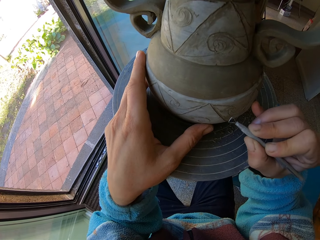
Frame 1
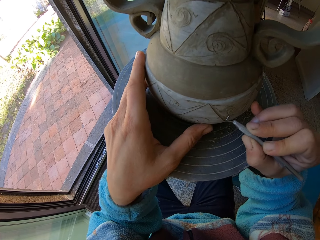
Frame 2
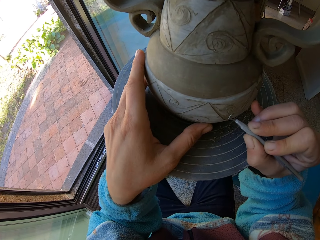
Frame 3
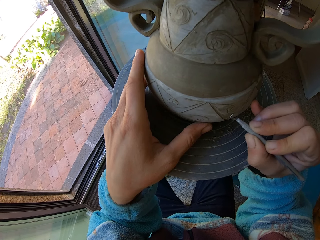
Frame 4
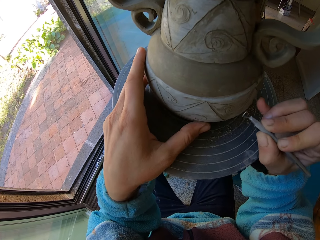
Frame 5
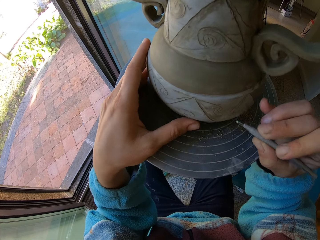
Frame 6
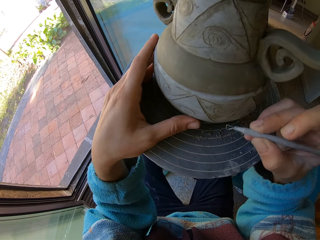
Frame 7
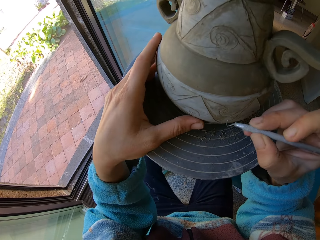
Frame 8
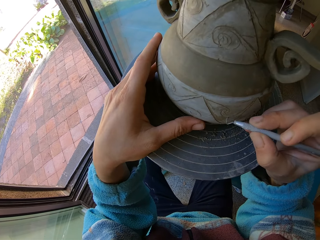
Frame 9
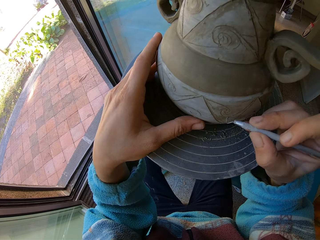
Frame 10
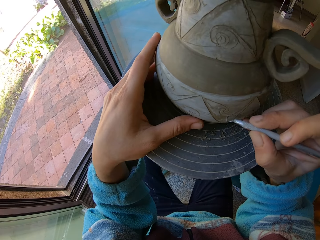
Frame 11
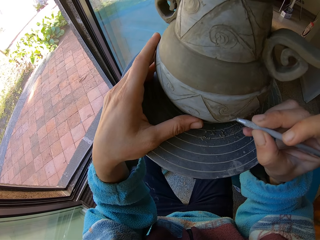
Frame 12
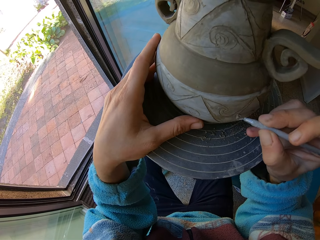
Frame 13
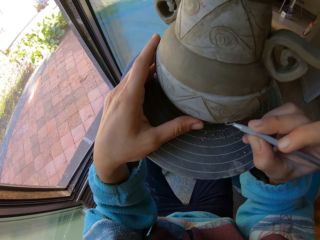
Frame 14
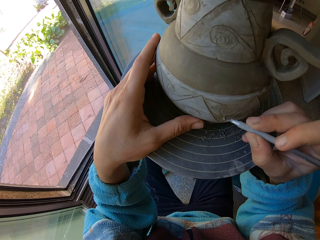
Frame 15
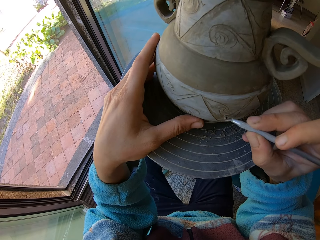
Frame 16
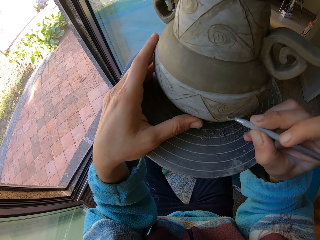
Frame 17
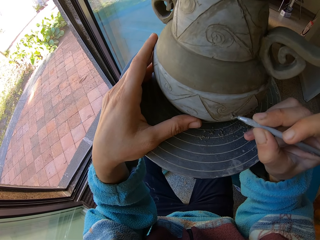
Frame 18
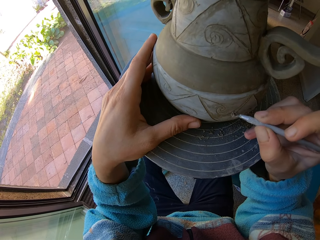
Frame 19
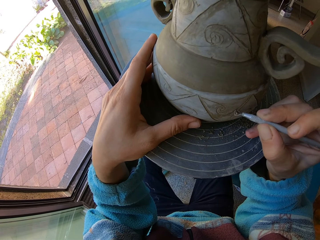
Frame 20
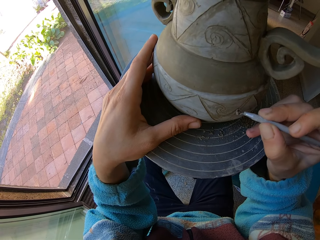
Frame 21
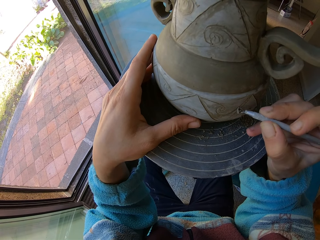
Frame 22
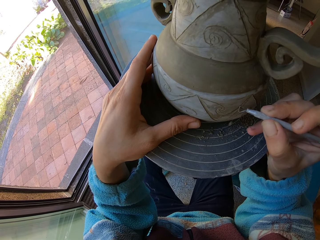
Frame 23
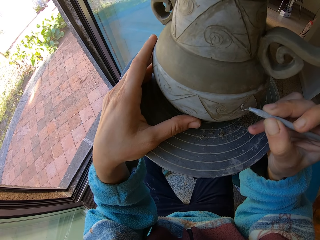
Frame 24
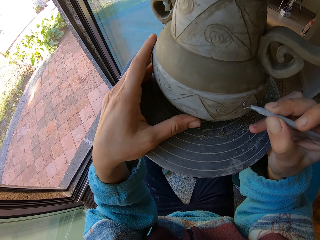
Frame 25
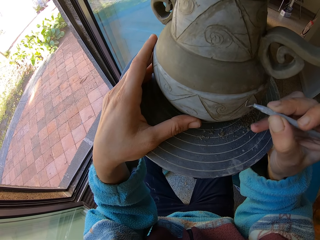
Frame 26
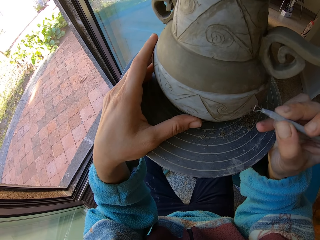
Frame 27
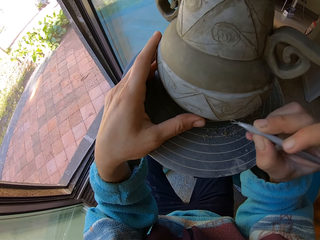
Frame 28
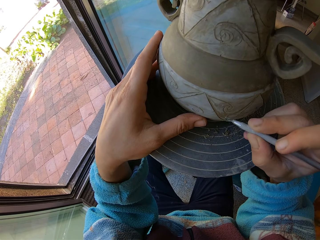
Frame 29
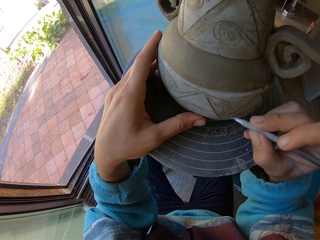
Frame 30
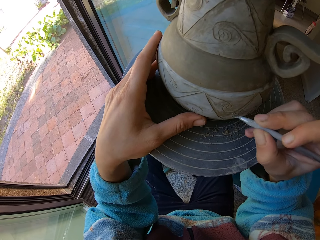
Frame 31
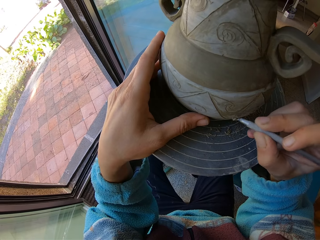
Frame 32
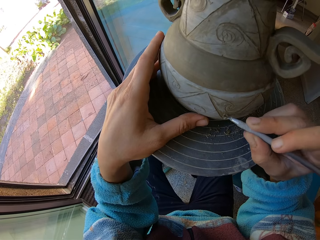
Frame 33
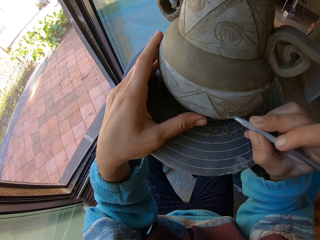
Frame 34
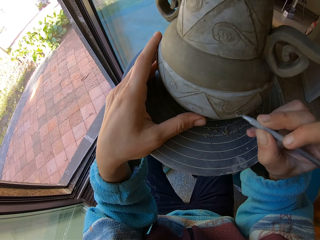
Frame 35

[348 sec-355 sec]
The camera wearer rotates the craft.

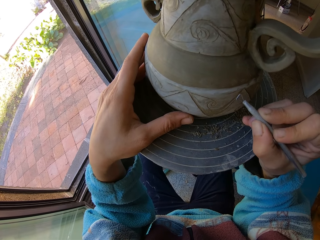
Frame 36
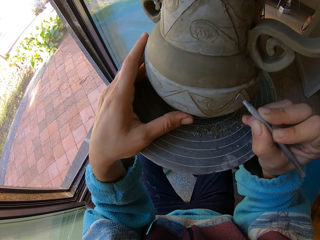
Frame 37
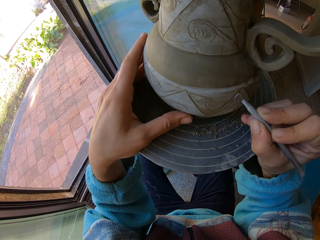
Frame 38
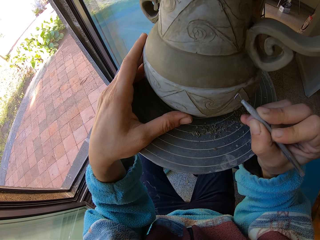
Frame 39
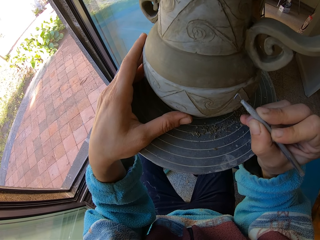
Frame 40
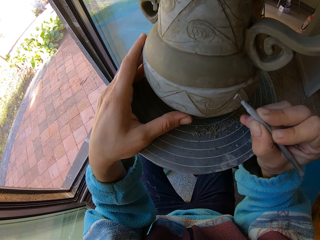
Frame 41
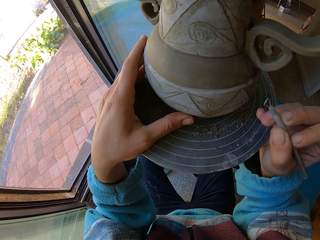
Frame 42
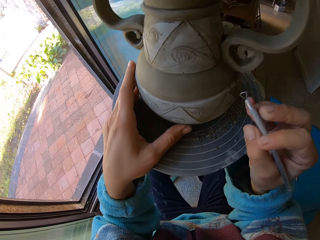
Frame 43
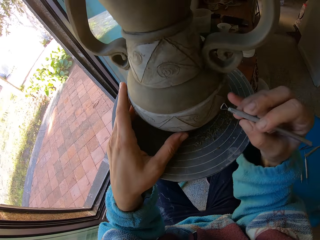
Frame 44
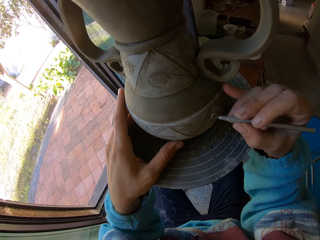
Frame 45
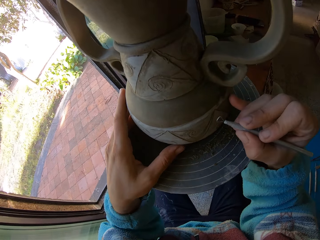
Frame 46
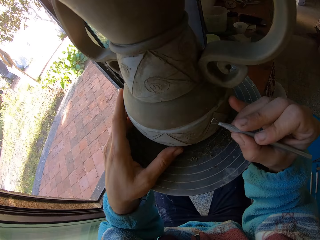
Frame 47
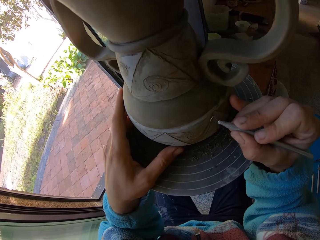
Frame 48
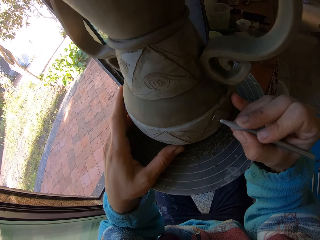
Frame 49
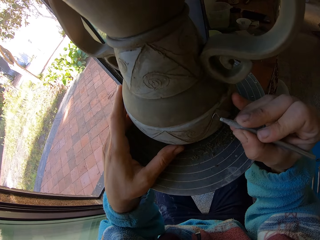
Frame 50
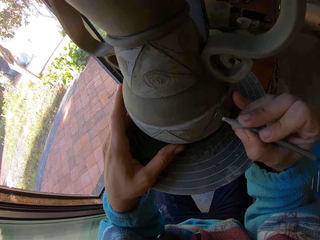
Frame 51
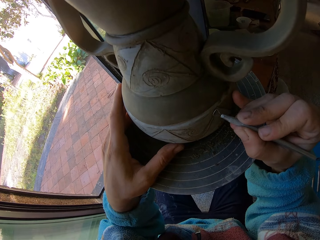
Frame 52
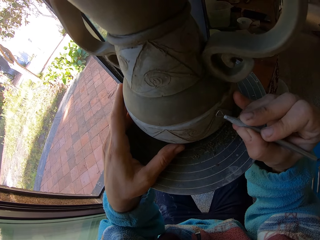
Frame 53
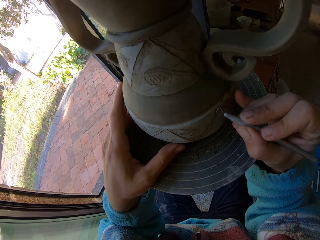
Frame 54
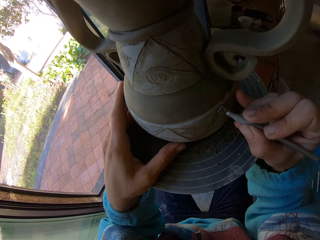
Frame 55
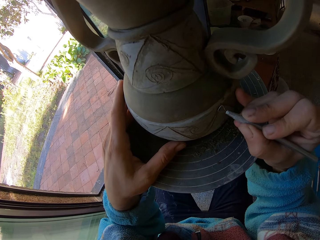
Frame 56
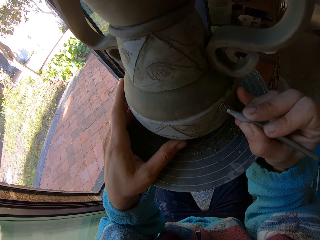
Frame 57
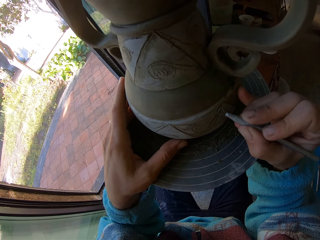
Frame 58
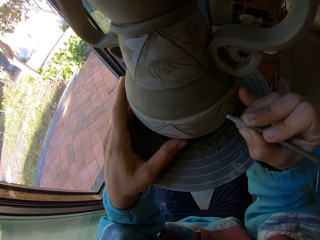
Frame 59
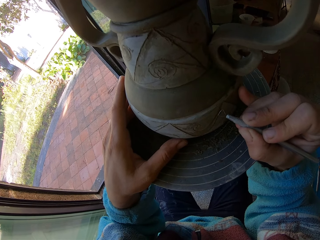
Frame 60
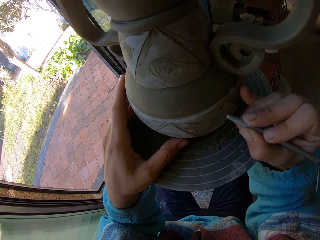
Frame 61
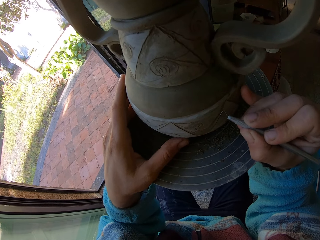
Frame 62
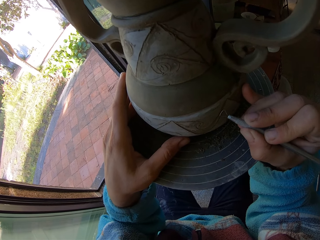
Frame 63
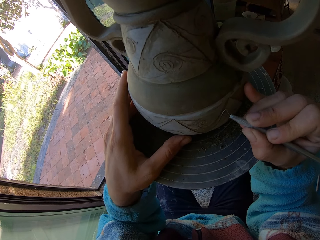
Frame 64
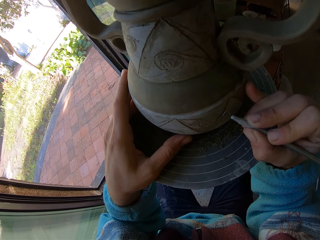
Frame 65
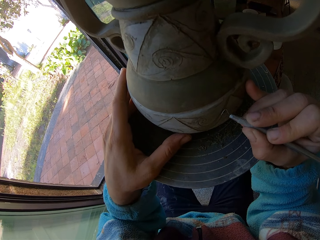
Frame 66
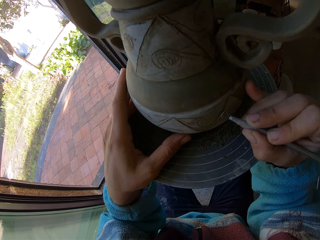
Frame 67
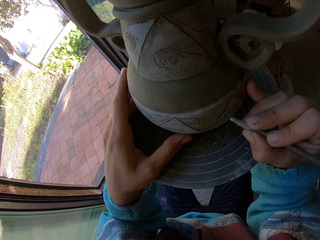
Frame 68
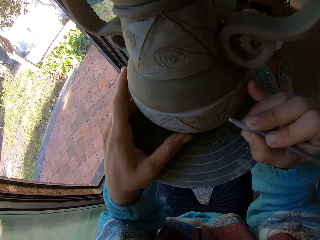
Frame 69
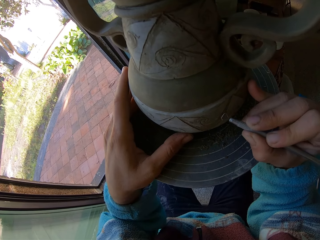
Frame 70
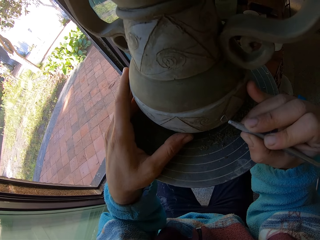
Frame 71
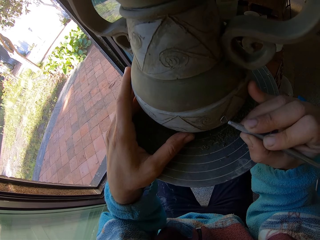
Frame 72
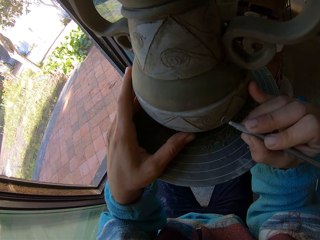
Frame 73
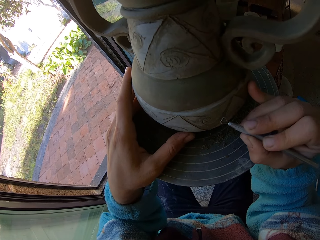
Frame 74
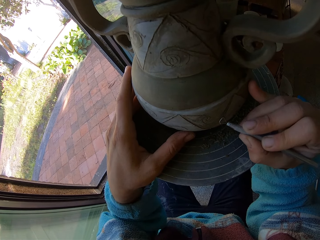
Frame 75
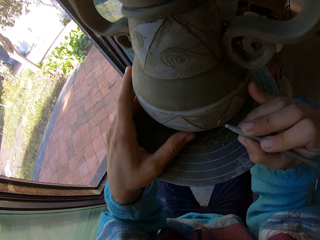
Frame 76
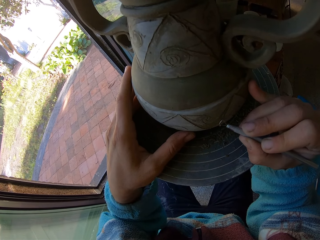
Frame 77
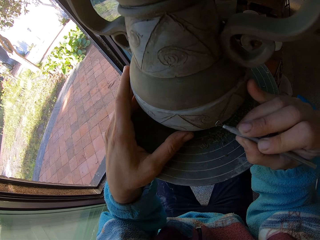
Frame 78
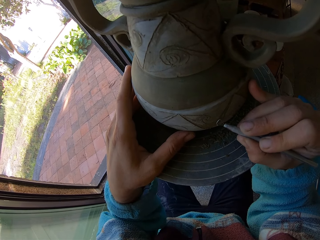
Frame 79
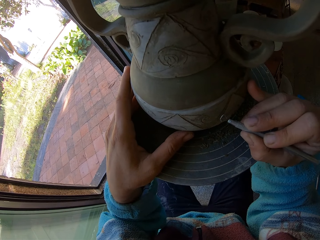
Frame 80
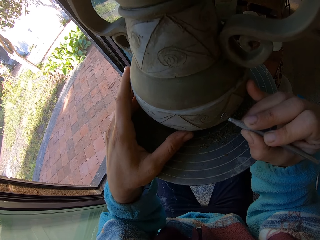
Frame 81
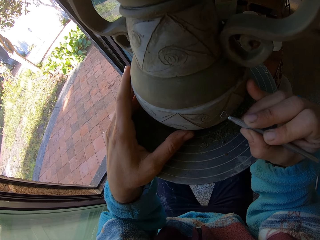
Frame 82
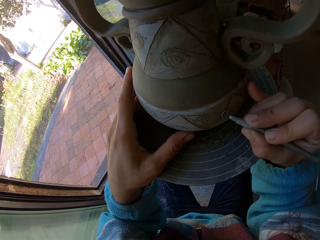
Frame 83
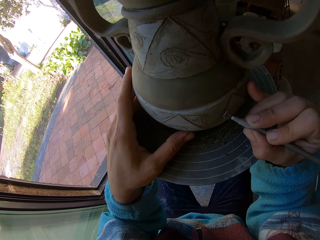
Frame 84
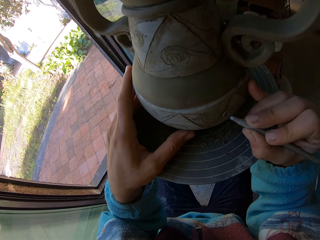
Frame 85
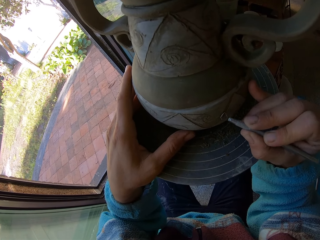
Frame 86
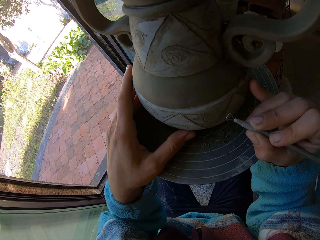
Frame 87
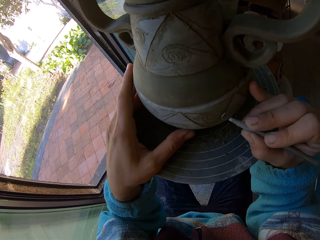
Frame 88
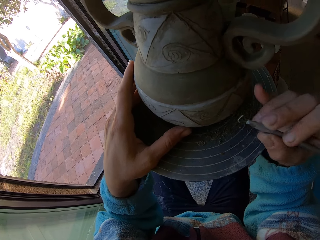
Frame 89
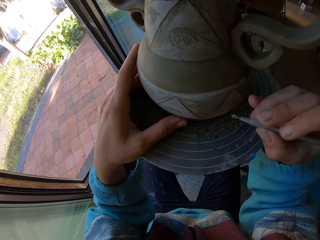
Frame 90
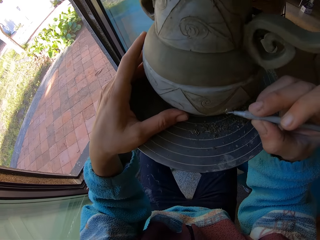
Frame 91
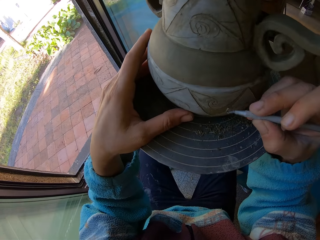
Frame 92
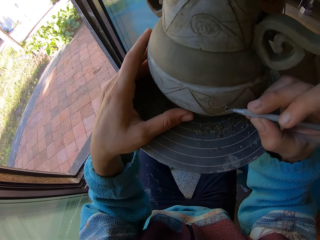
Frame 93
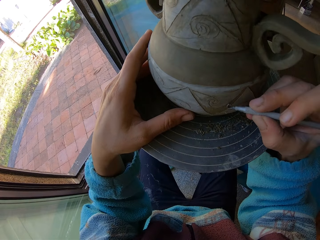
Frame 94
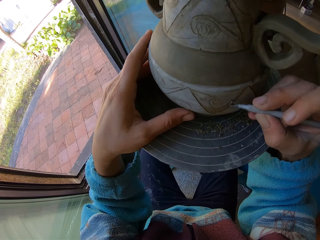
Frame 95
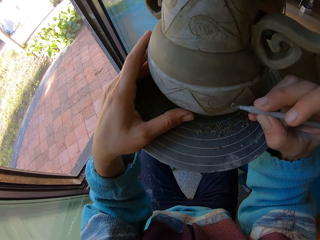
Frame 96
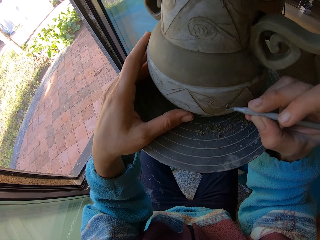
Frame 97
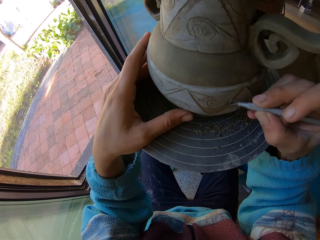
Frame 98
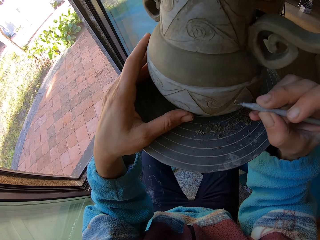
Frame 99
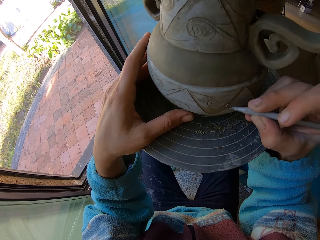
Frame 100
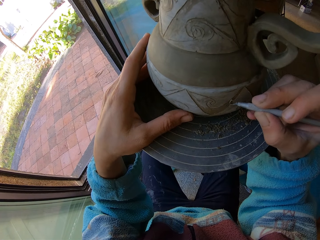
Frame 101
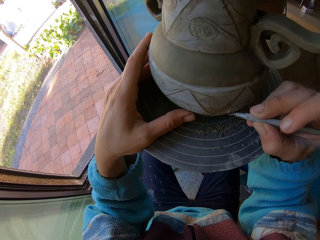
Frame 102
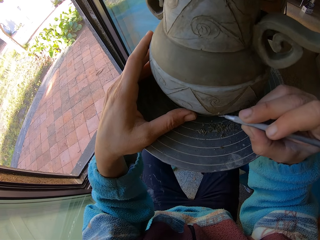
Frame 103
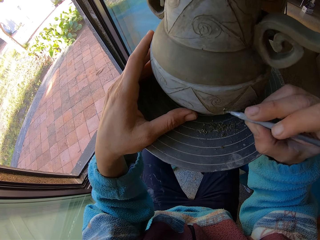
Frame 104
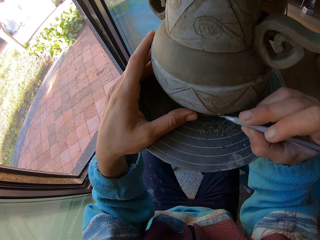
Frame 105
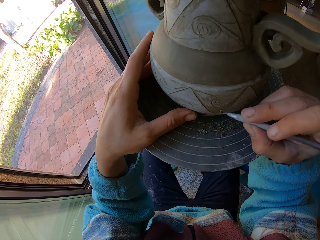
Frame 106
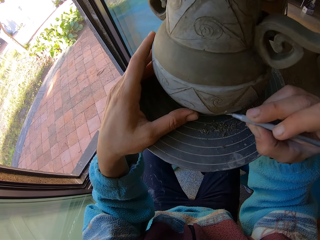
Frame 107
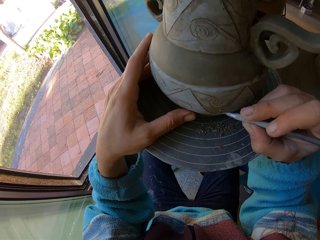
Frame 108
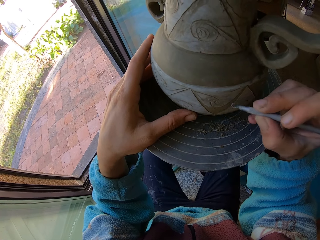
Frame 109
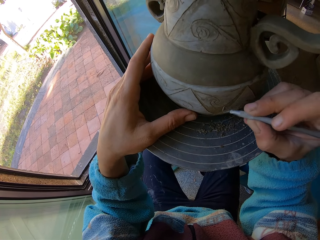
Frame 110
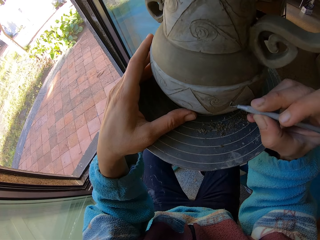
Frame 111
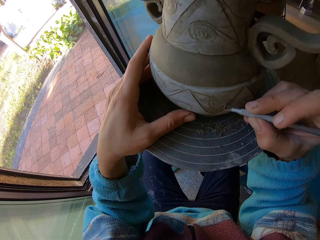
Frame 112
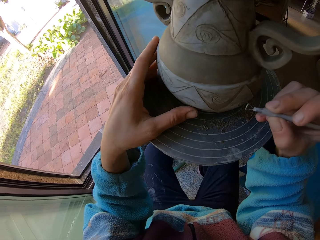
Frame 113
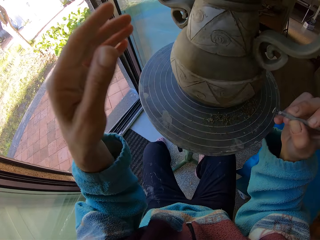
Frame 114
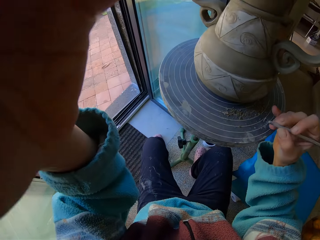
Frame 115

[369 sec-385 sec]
The camera wearer moves the craft. They design the craft with the crochet.
